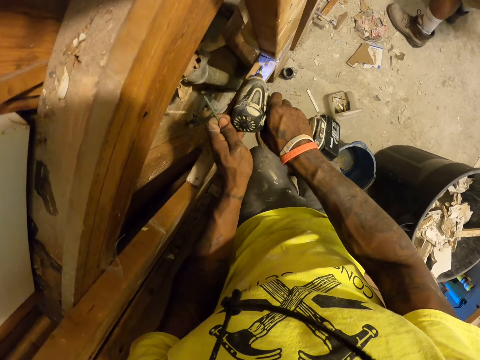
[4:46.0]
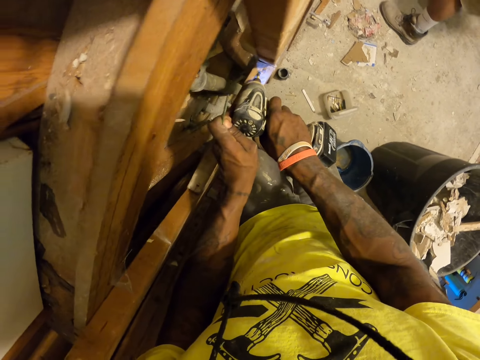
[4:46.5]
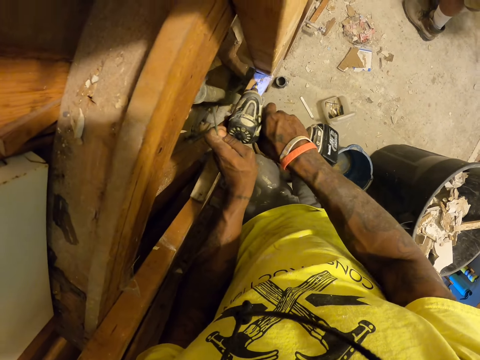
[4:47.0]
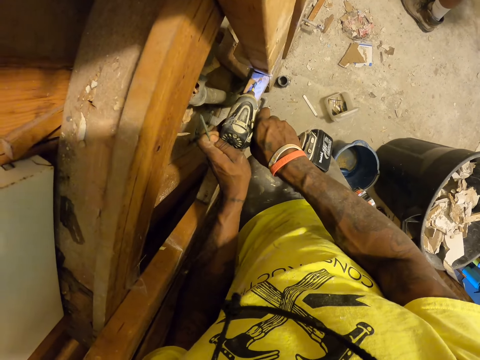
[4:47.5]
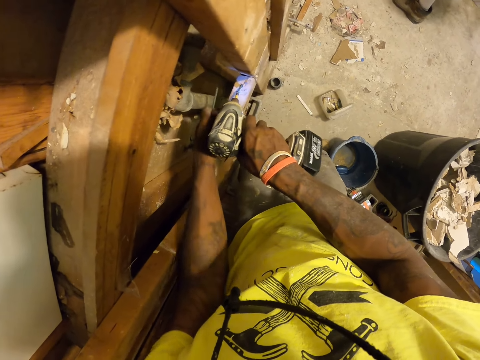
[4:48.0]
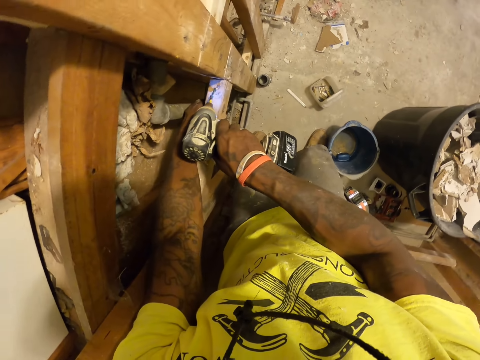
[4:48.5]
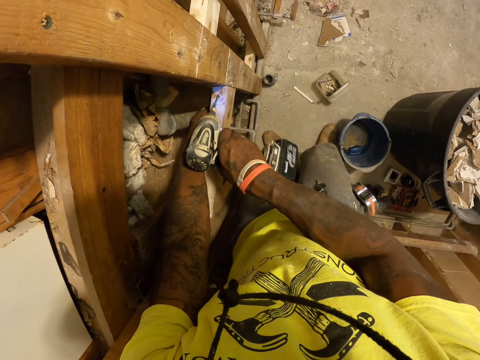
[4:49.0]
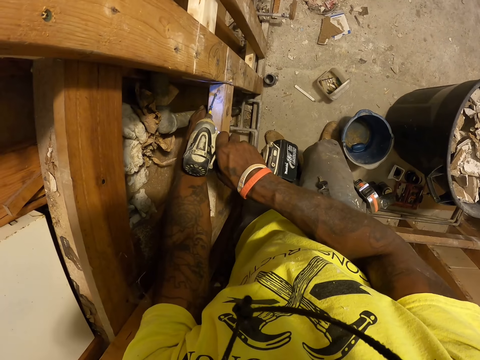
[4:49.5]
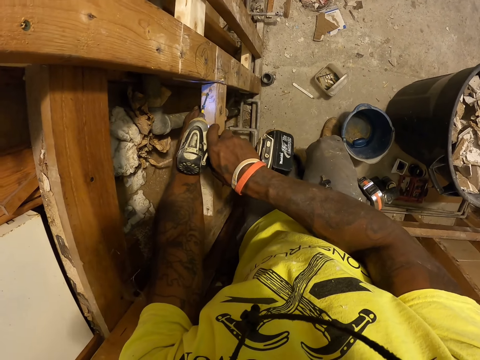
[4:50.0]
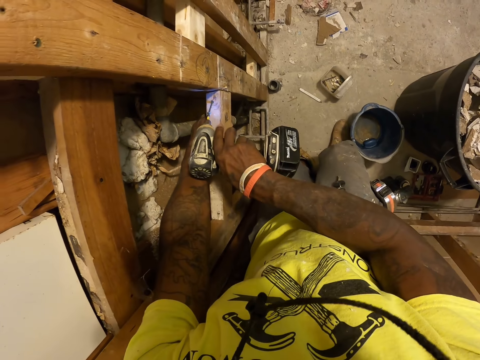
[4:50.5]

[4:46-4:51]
The camera wearer removes a nail from the wood with the drill. They drill a wooden base skid.

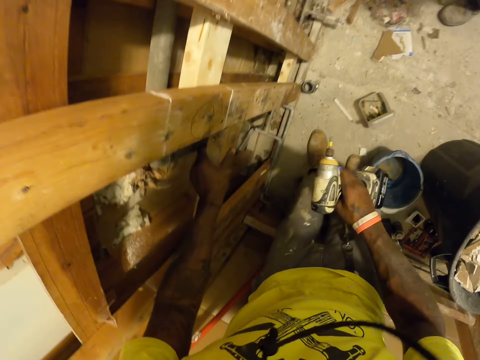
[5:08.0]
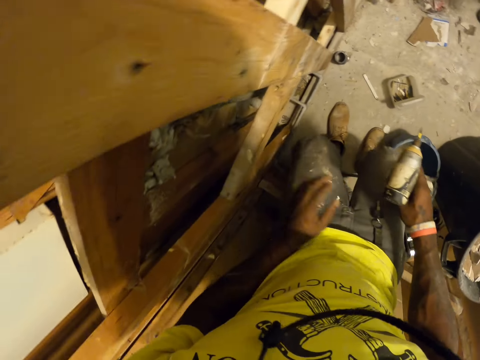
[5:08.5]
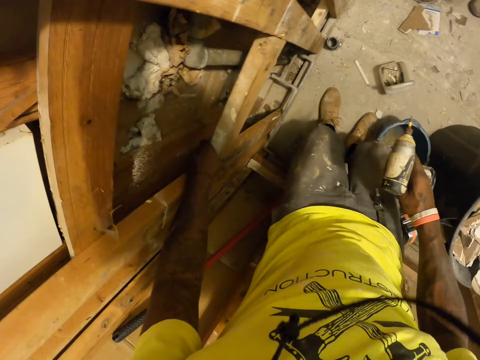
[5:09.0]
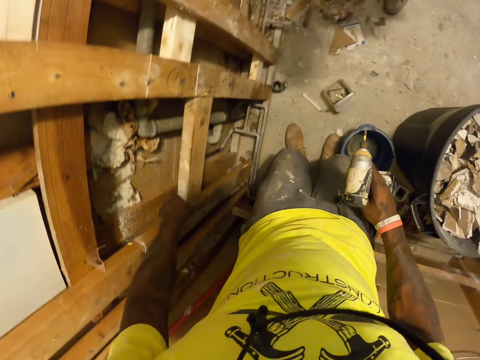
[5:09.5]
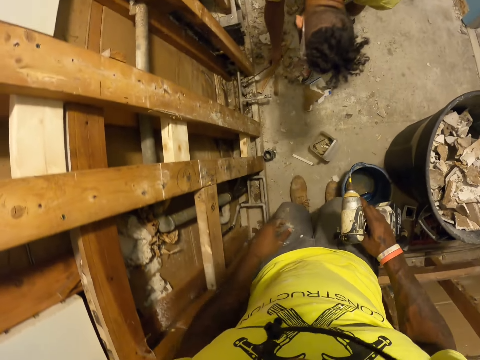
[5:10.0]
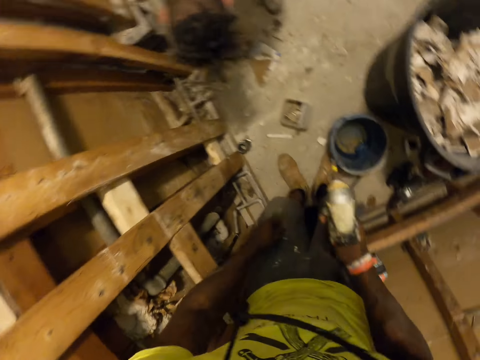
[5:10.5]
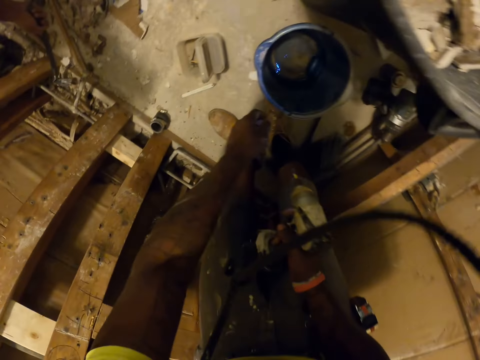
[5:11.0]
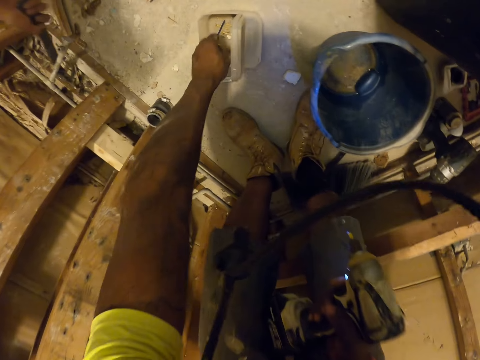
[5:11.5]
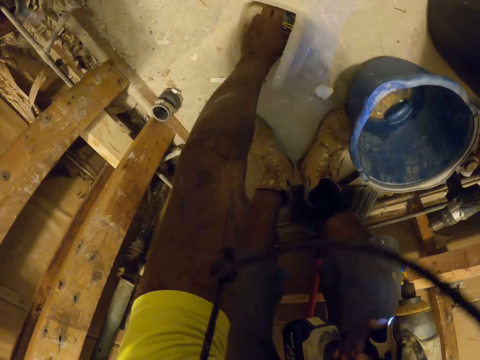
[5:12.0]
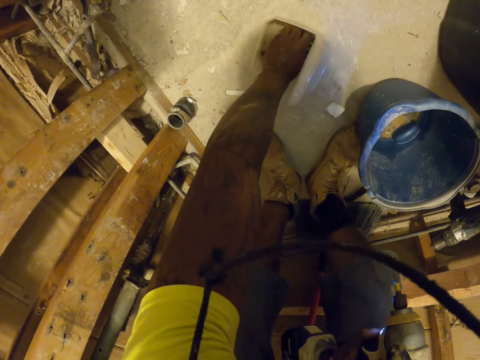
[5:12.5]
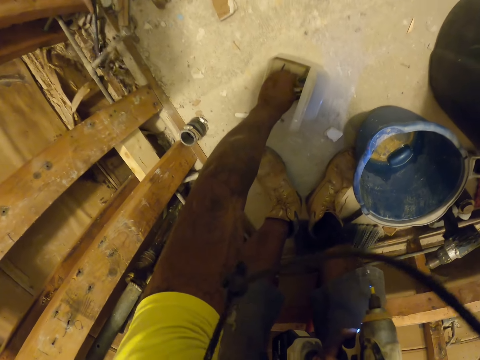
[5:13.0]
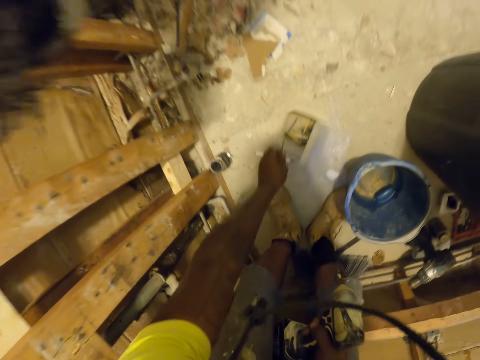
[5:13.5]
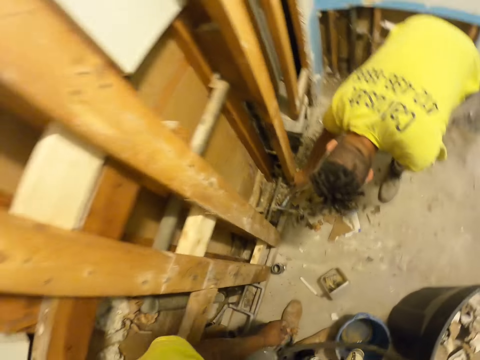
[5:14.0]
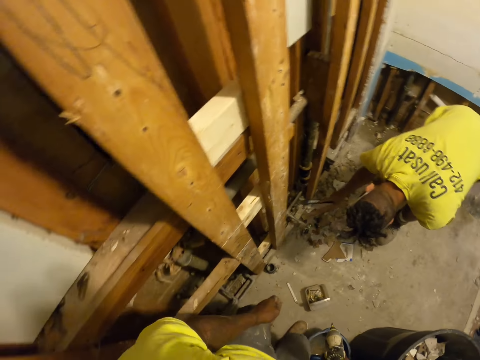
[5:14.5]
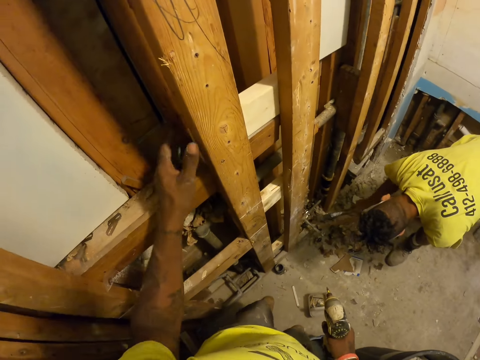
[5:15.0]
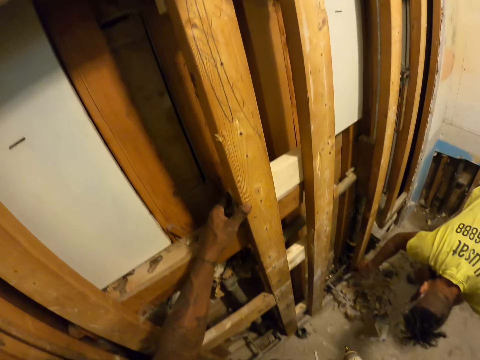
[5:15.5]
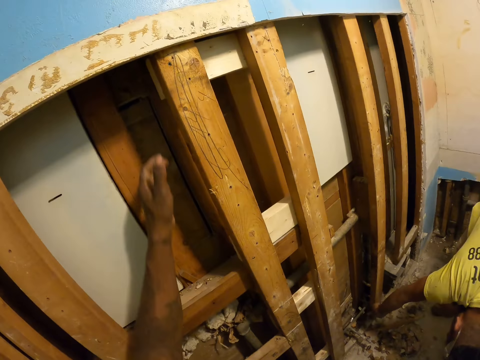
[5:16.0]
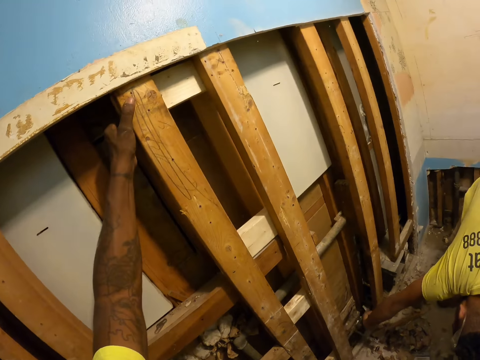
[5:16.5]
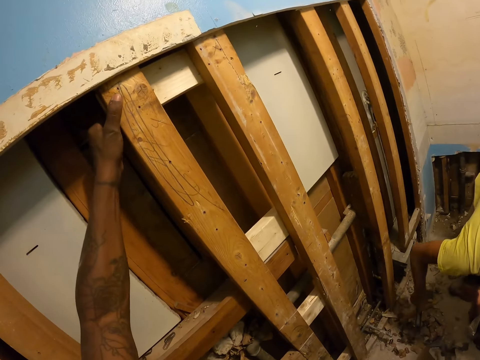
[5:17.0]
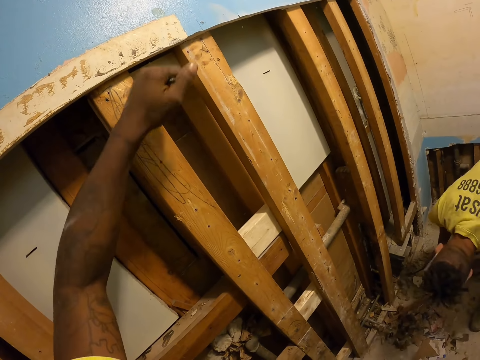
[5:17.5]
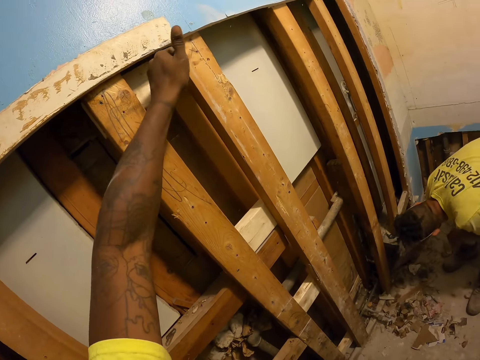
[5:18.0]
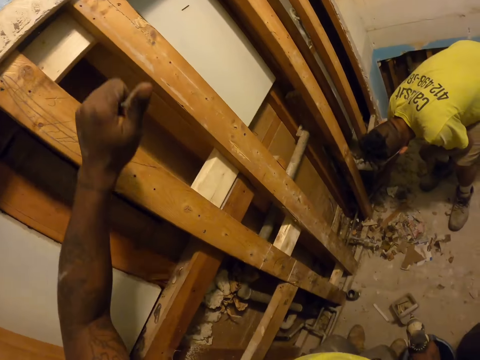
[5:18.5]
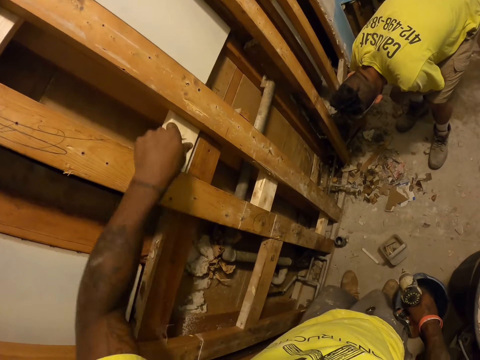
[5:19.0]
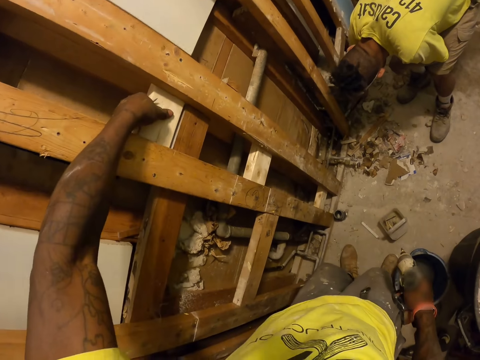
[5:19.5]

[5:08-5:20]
The camera wearer holds the wooden base skids. He checks the wooden structure with his left hand. He picks up a nail from the box with his left hand. He touches the wooden base skids. He checks the wooden structure with his left hand.

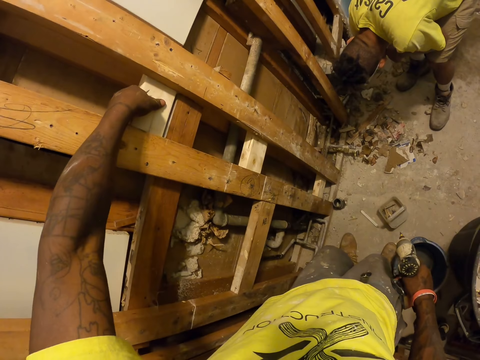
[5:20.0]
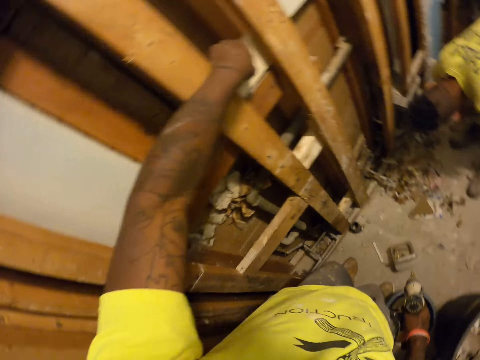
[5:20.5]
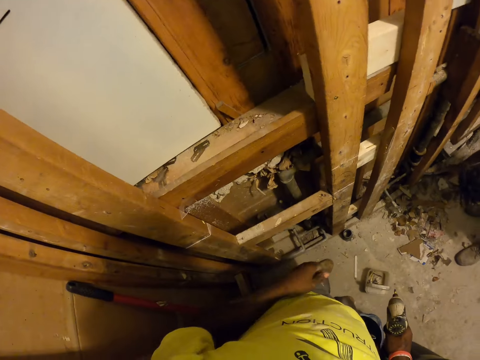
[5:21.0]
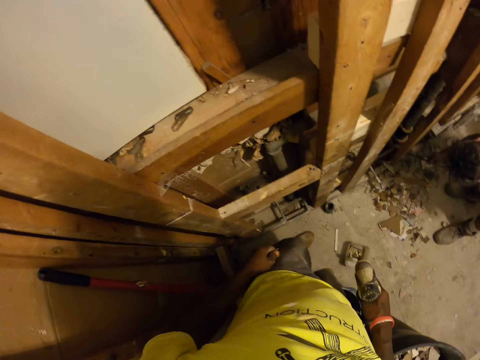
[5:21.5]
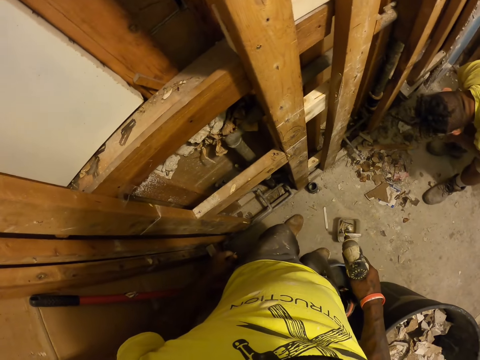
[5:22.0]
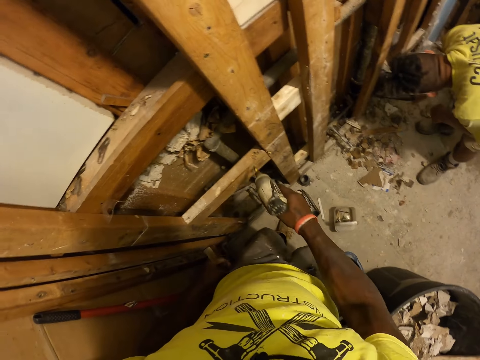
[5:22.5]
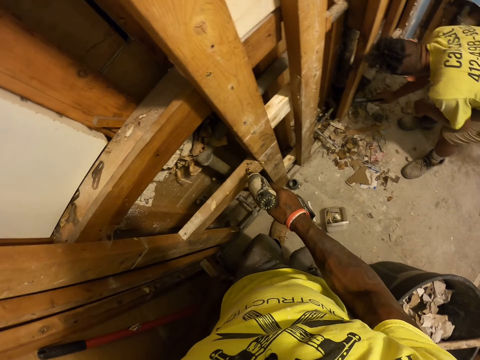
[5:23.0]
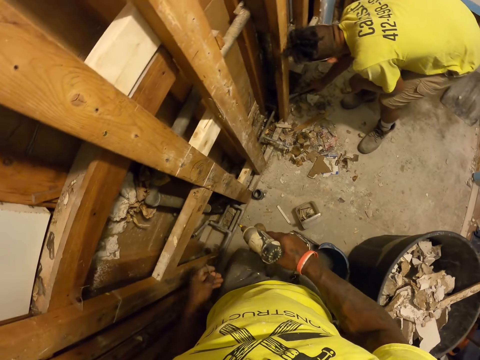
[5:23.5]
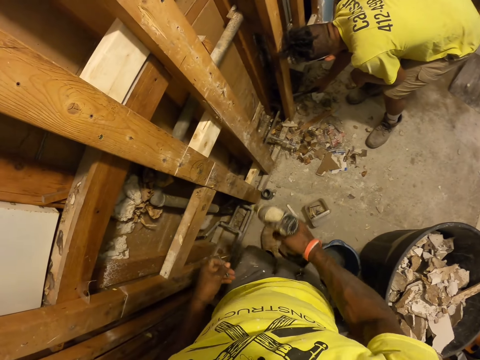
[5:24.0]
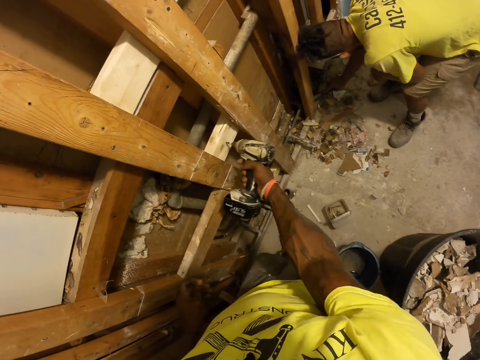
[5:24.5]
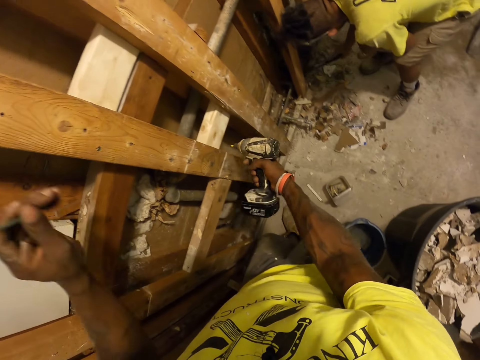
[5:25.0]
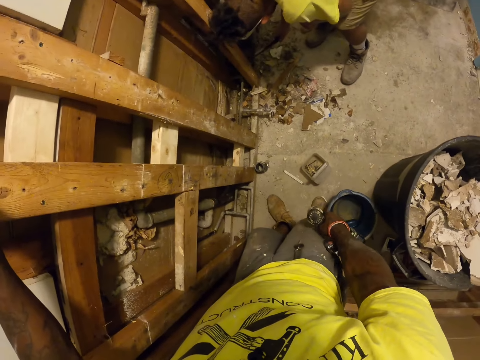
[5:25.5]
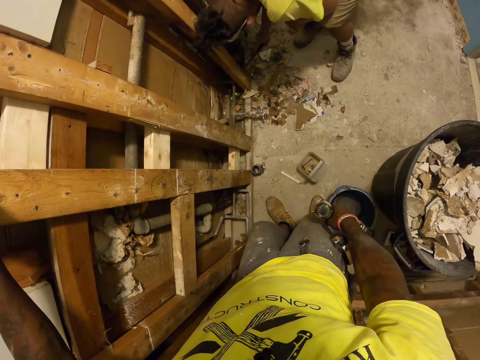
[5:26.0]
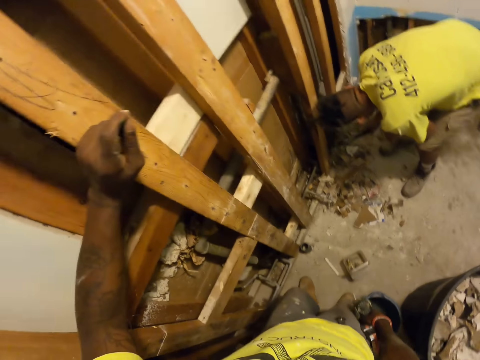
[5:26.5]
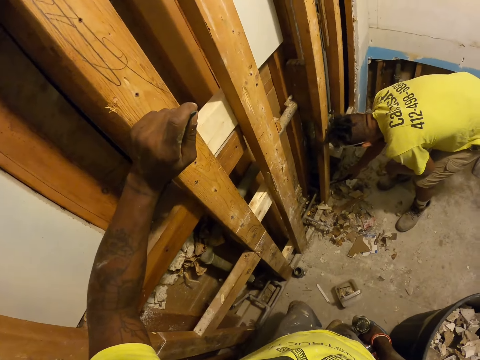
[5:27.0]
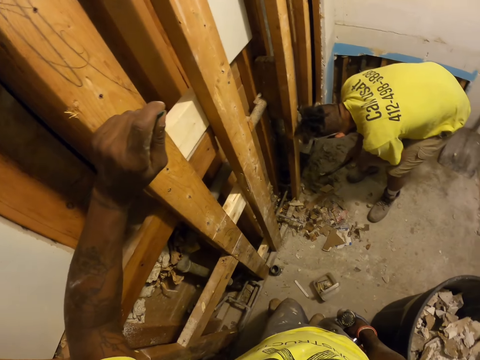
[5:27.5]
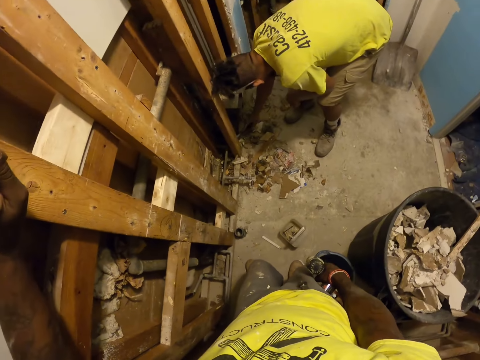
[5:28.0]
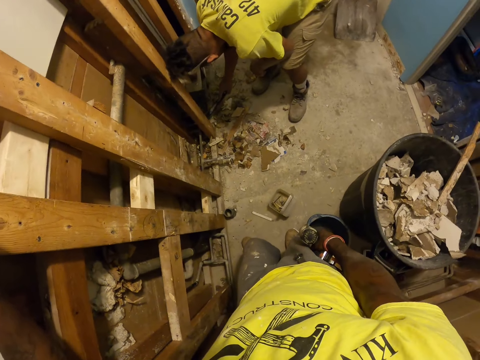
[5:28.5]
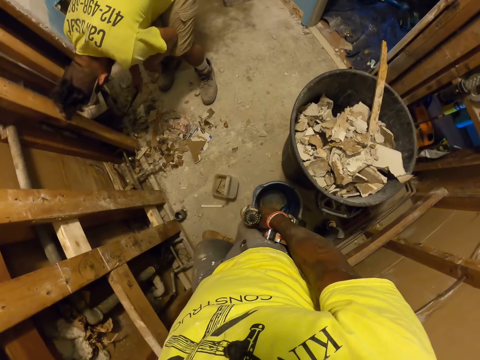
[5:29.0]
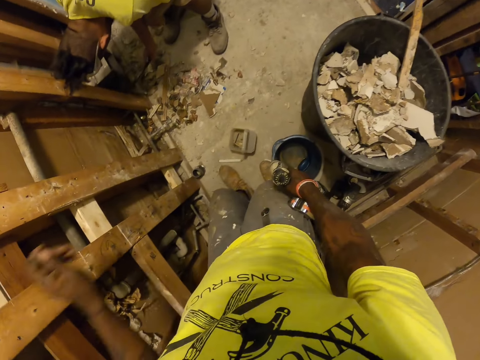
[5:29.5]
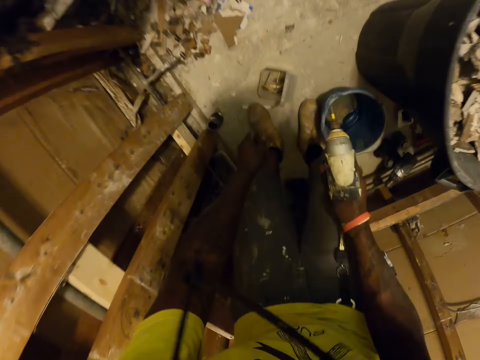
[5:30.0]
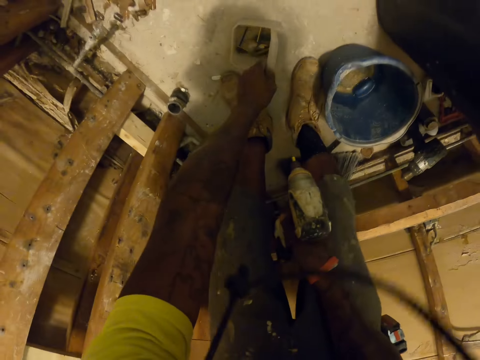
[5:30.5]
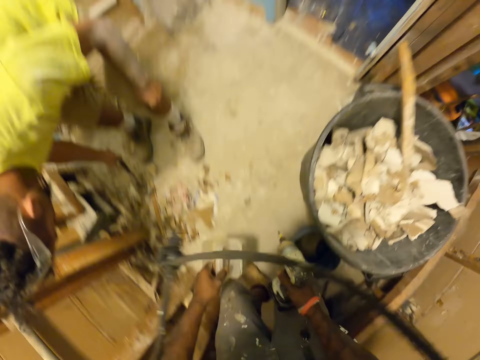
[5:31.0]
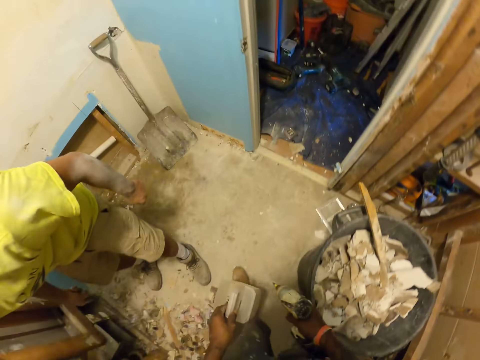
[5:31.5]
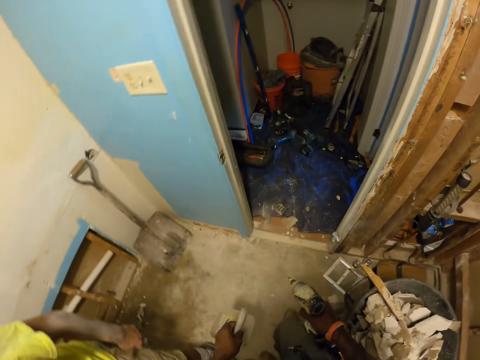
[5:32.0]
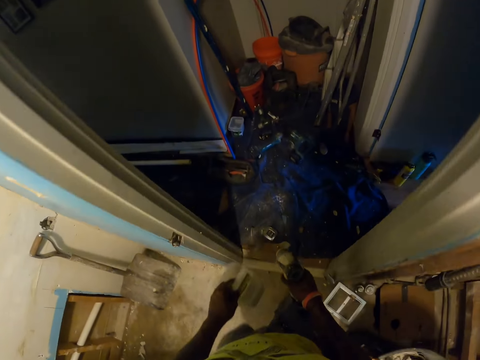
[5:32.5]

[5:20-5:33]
The camera wearer touches the wooden base skids with a drill. He hits the wood with the drill. He holds a nail. He places his left hand on the wooden structure. He moves his hand holding the drill. He moves his hand holding the drill again. He moves his head. He drops the nail into the box. He lifts up the box from the floor with his left hand. A man stands up. The camera wearer moves into a room with the box.
